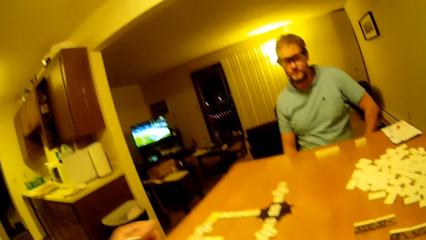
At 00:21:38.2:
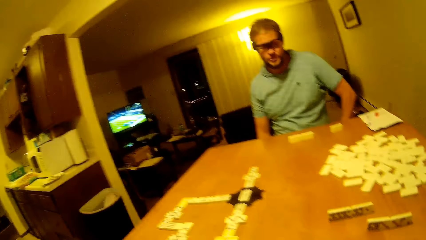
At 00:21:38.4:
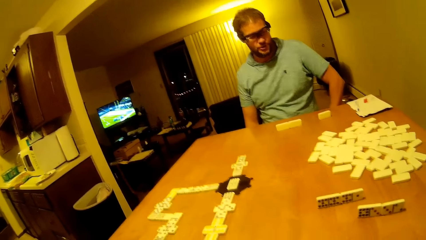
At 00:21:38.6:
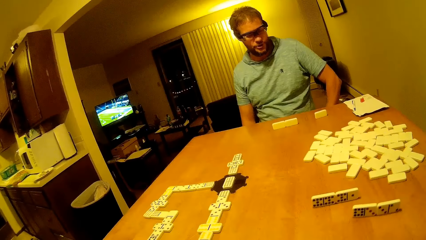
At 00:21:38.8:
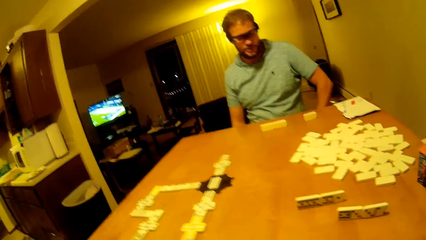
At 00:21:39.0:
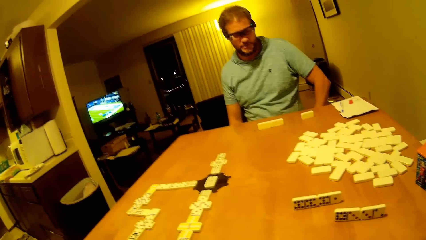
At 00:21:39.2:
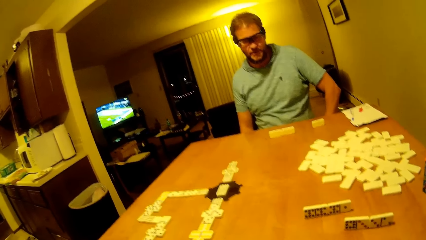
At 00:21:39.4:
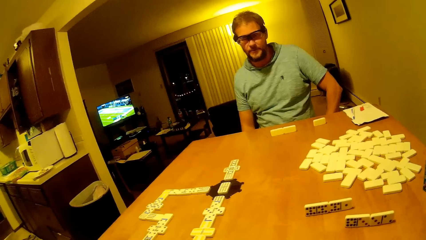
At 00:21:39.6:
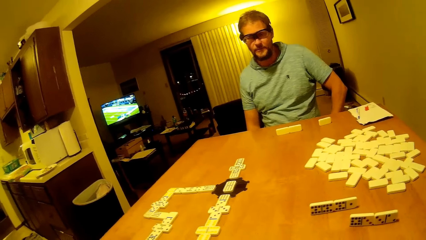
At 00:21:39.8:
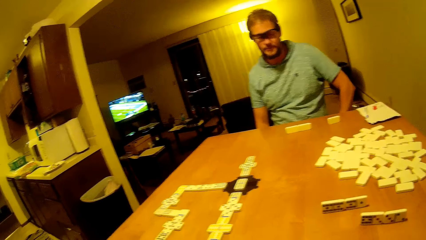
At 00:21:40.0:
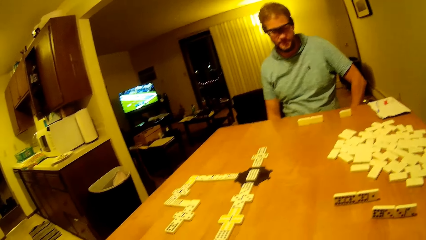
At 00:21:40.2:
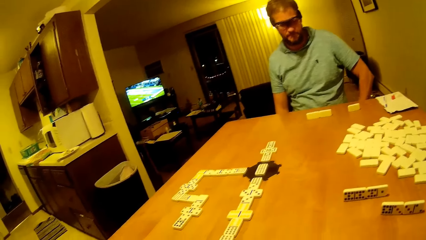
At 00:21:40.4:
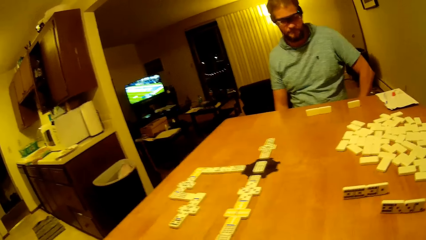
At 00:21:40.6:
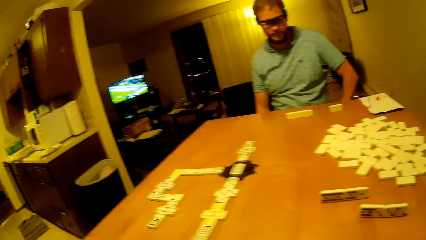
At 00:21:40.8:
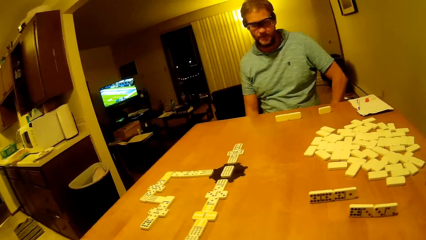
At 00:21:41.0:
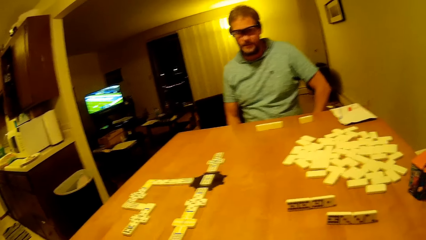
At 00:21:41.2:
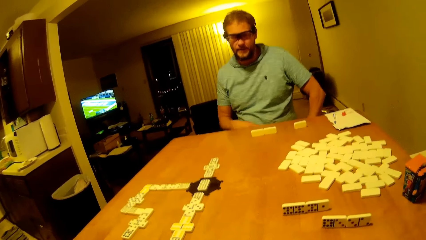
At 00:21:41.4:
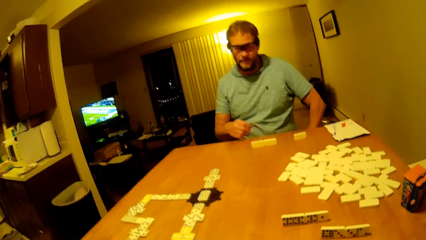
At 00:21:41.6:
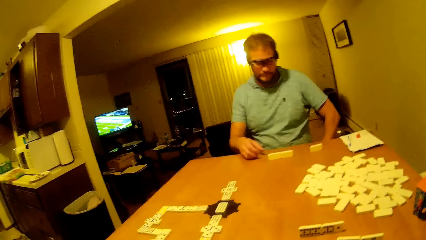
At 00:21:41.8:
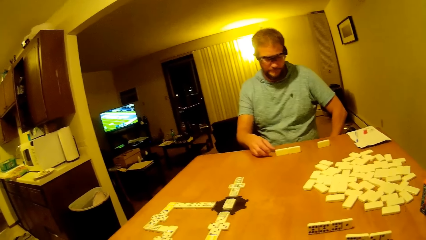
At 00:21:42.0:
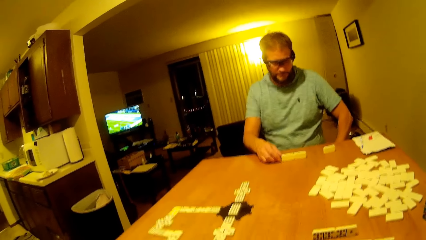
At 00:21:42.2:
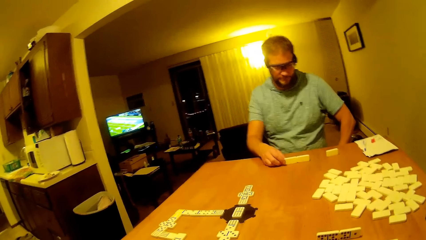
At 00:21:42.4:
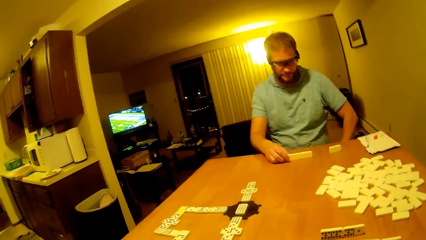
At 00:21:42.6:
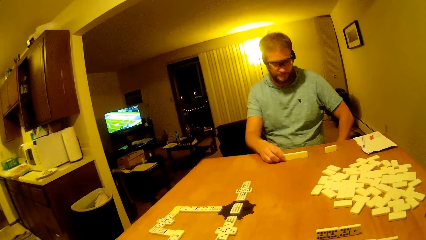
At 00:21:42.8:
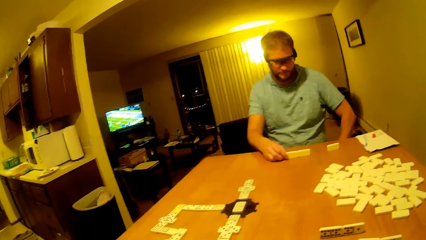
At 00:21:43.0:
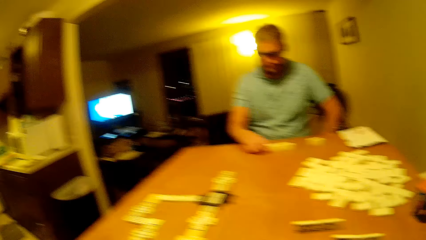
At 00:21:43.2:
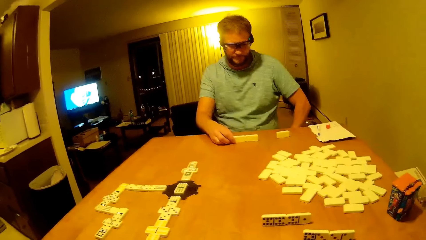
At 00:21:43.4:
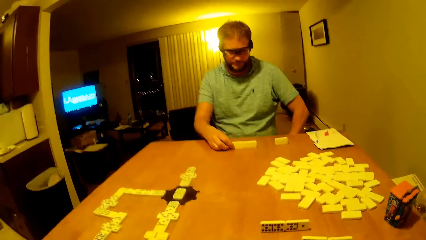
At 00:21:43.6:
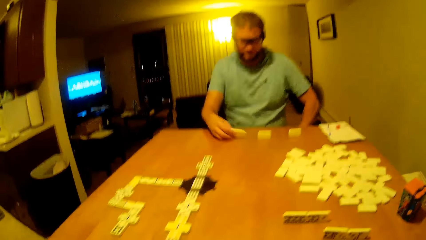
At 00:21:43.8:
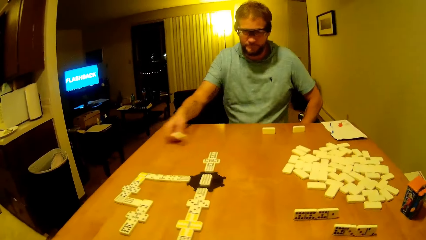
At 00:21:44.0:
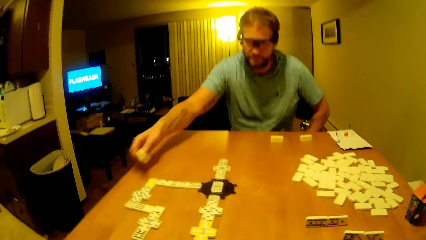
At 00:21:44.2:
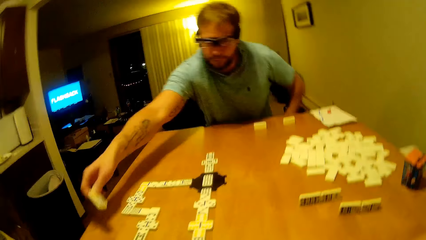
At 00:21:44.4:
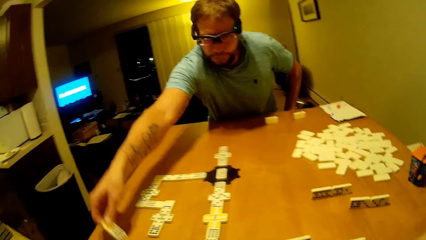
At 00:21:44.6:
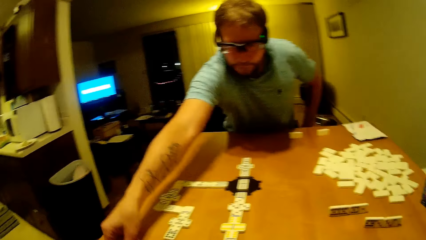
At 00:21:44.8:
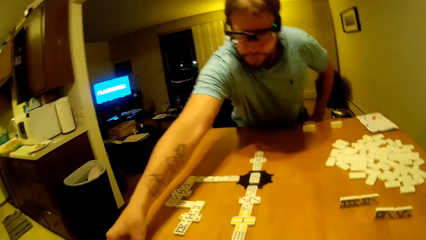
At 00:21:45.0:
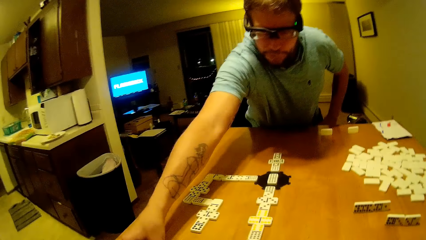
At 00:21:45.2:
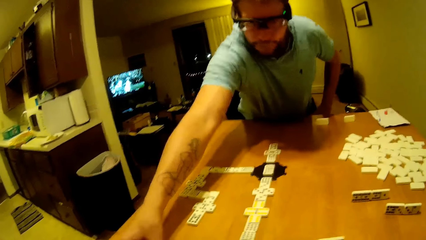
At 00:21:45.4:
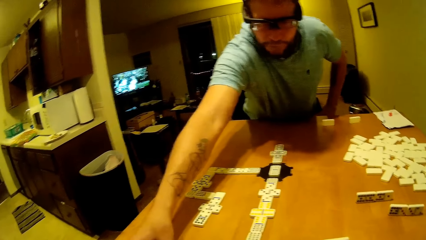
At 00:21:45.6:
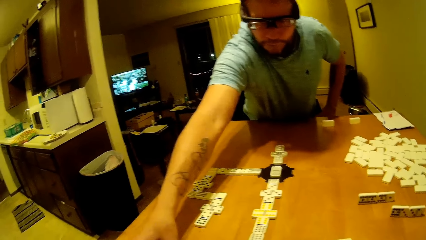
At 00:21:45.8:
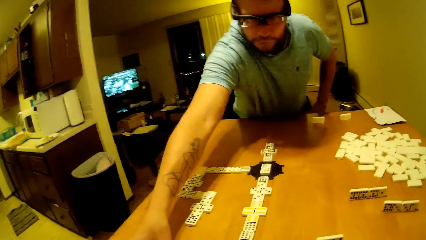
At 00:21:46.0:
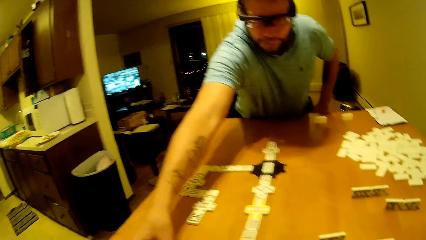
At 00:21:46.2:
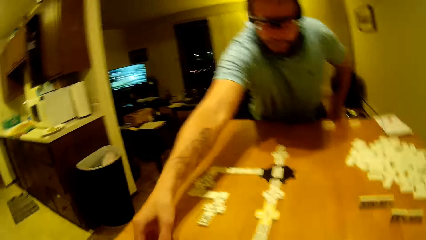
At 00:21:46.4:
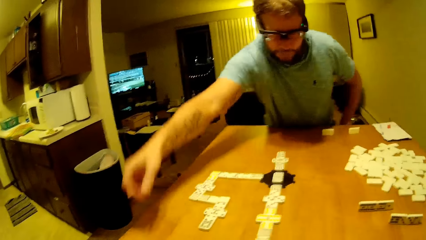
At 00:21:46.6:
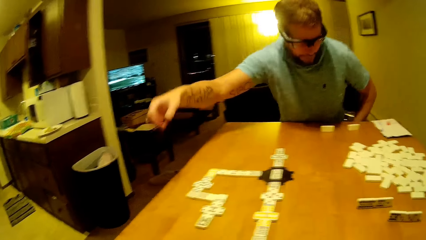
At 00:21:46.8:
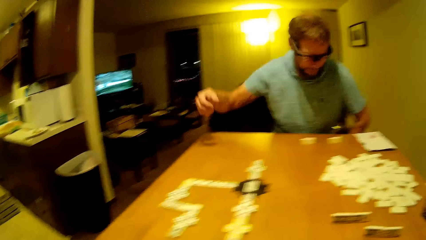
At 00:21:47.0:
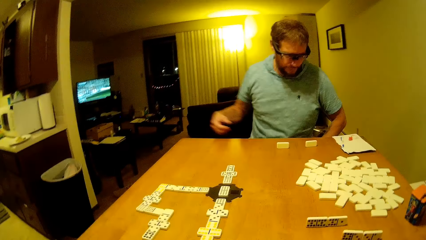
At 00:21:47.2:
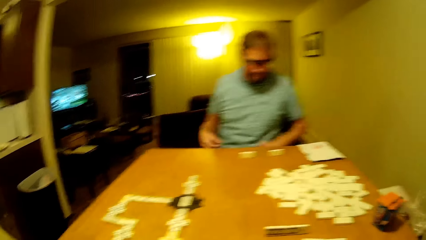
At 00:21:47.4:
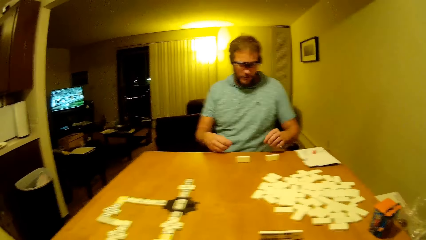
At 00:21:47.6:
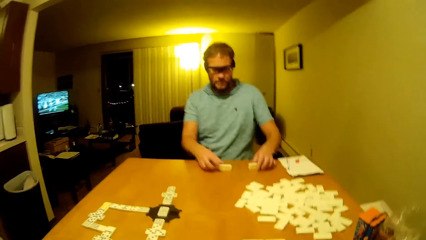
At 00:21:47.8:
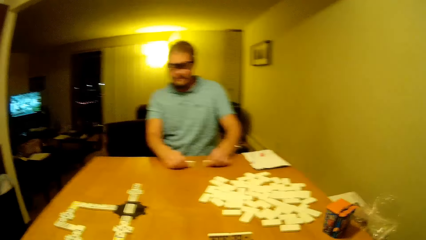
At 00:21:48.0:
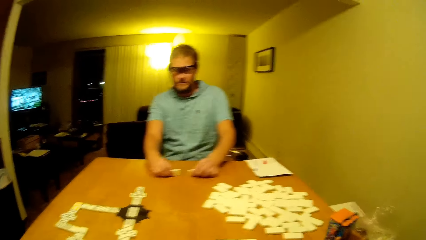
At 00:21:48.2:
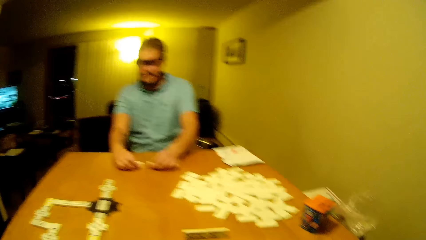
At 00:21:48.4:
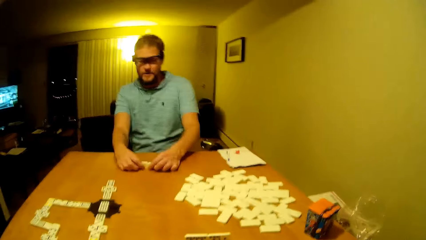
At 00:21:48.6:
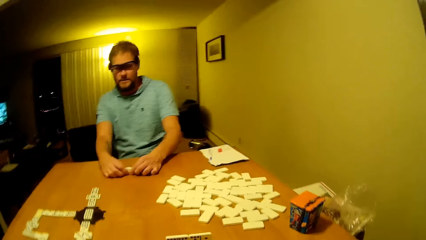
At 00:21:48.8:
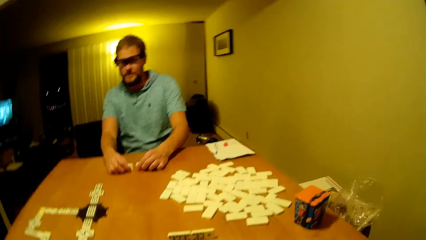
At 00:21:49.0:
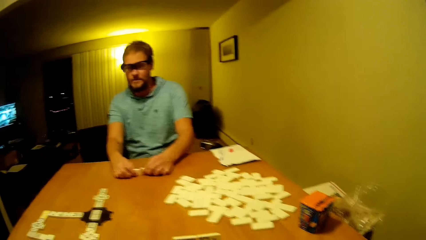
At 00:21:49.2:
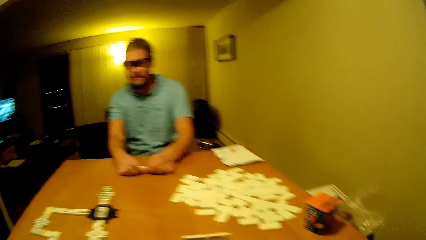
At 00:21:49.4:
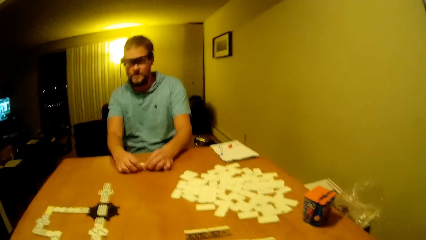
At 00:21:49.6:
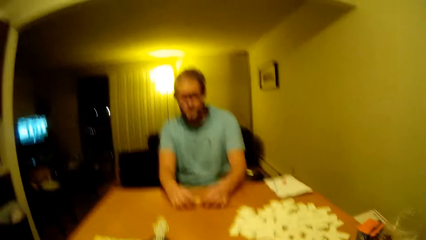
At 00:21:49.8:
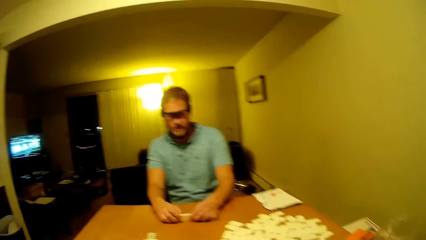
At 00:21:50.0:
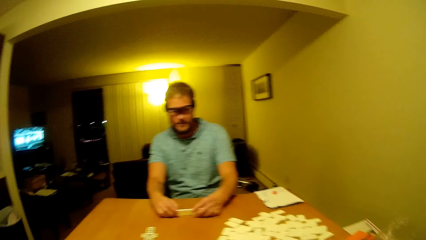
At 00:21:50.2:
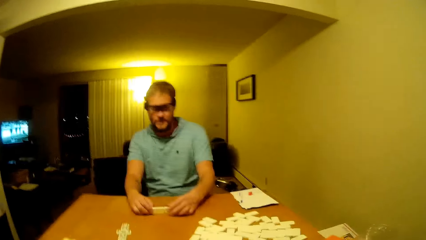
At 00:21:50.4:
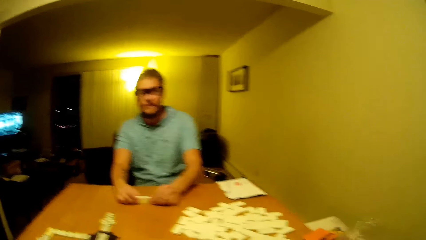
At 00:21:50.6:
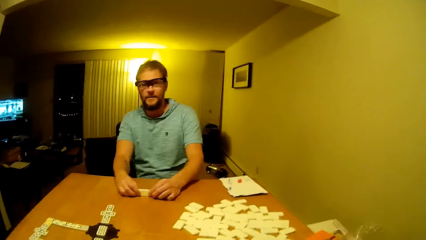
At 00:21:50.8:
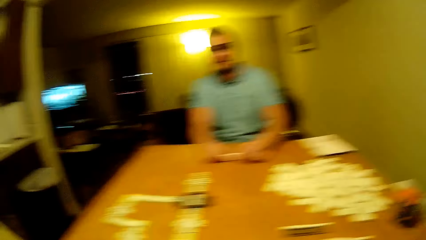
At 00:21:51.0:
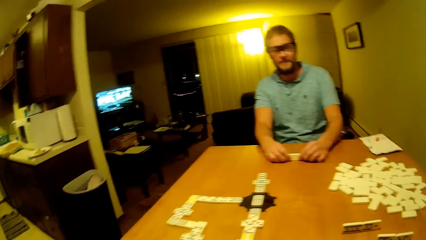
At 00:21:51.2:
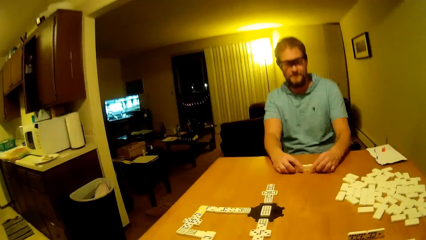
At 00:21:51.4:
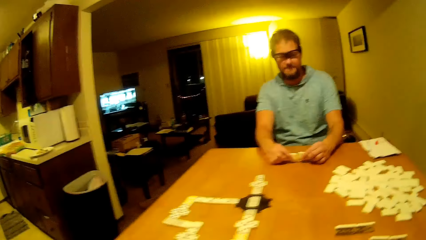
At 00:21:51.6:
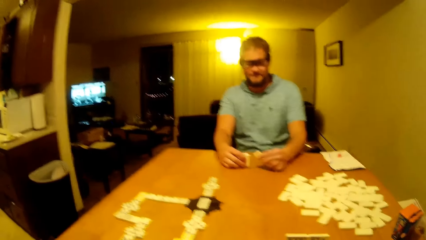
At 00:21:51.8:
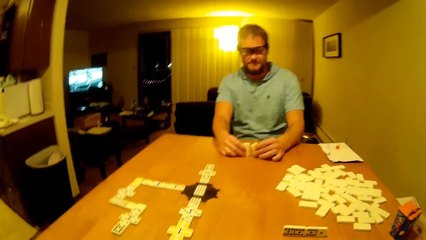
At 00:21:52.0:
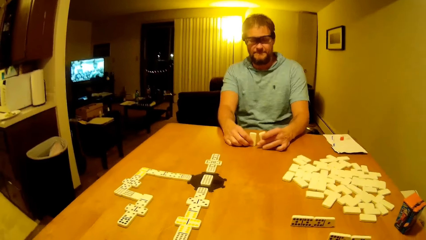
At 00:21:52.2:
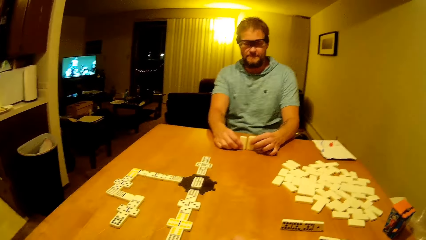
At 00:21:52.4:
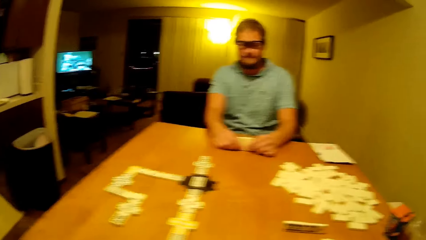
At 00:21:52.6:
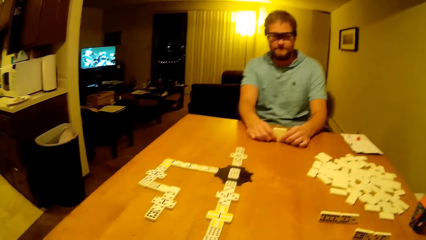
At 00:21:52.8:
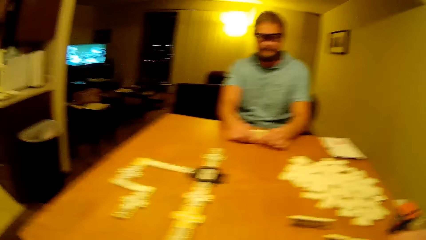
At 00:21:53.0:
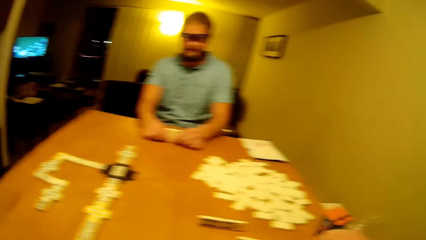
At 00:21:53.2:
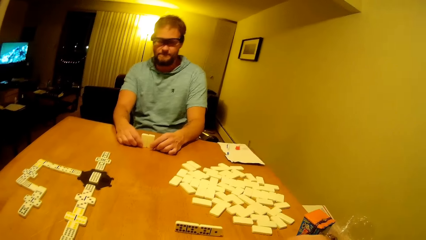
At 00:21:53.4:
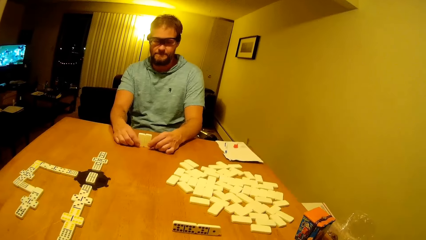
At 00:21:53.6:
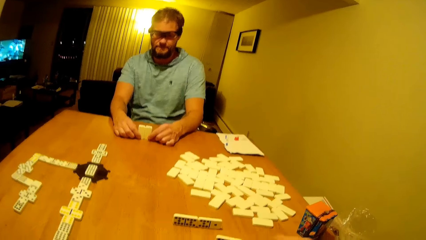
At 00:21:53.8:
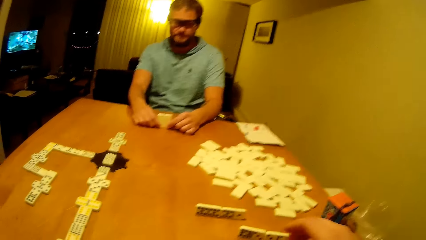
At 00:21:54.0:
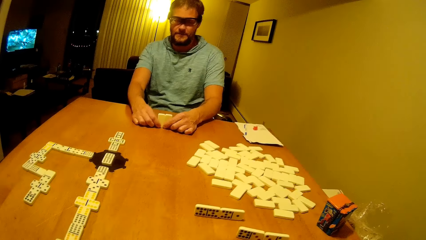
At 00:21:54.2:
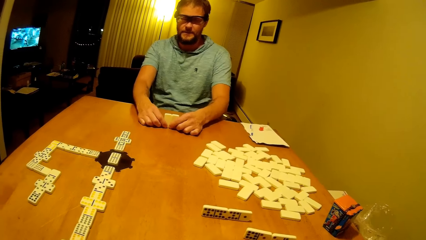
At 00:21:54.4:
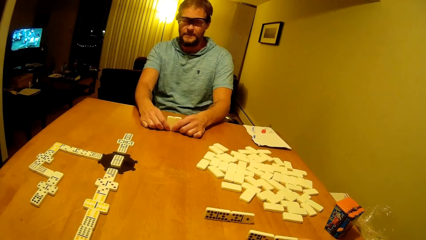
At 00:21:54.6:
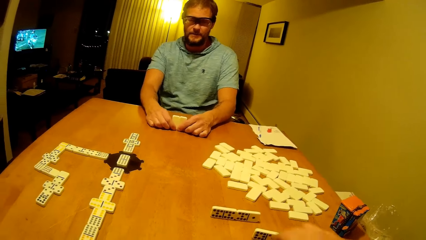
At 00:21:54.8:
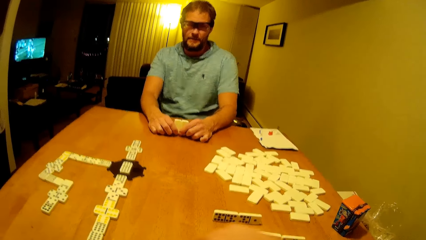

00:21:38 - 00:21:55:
A man picks up a dice. The man plays the piece, moves the hand forward, gets up with the piece and places the piece. The man arranges the dice, lifts his hand up, sits down and moves his pieces forward with both hands. The camera wearer talks to the man. The man holds the dice together.
